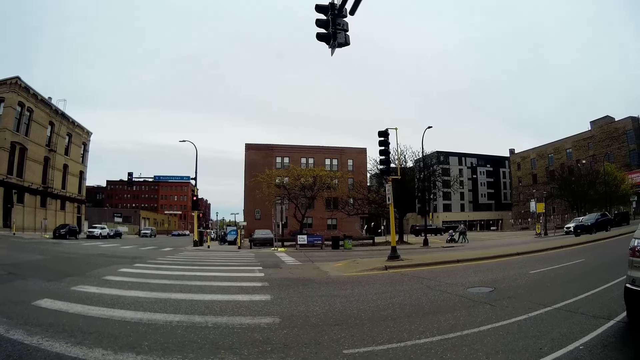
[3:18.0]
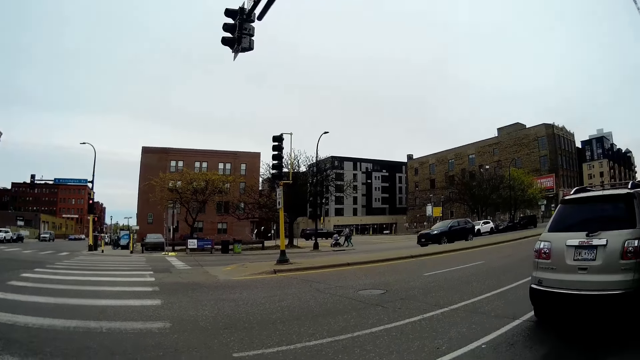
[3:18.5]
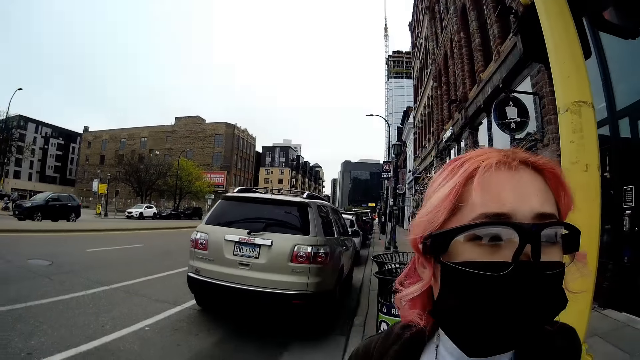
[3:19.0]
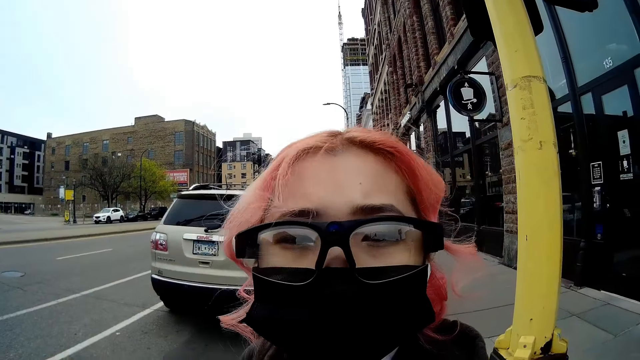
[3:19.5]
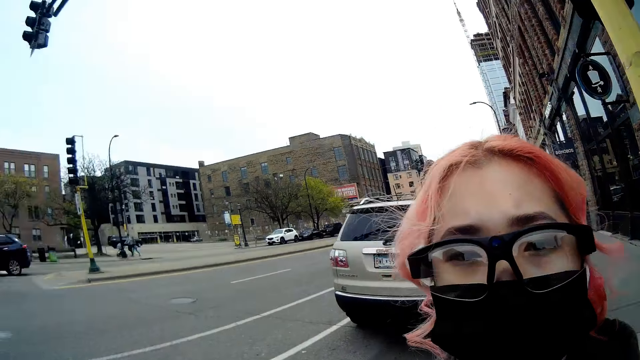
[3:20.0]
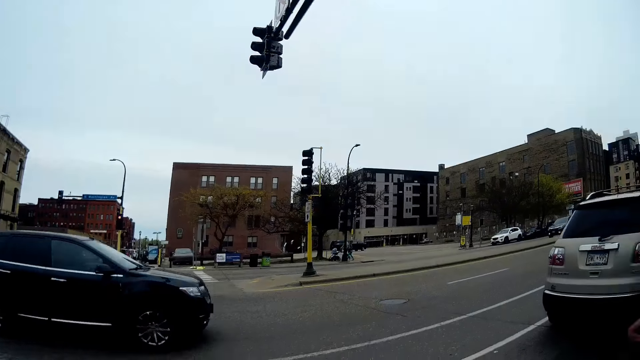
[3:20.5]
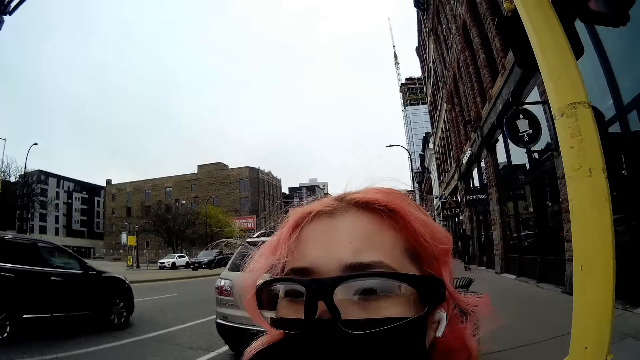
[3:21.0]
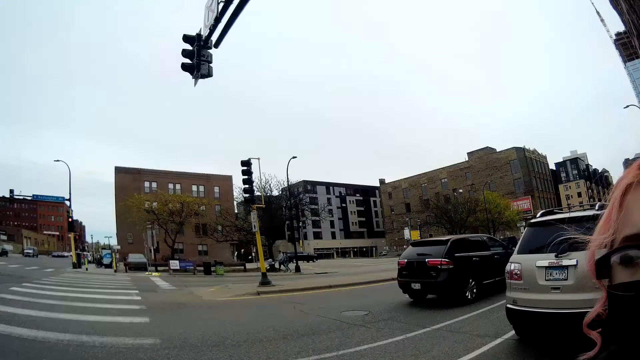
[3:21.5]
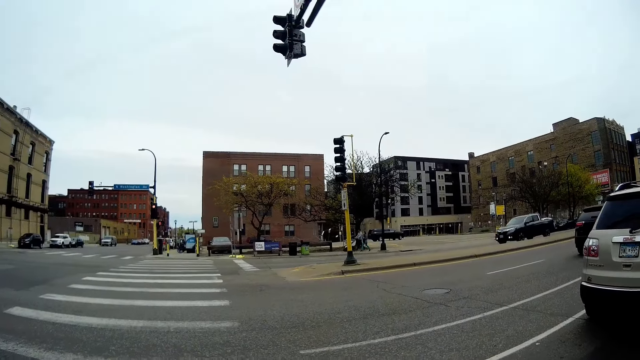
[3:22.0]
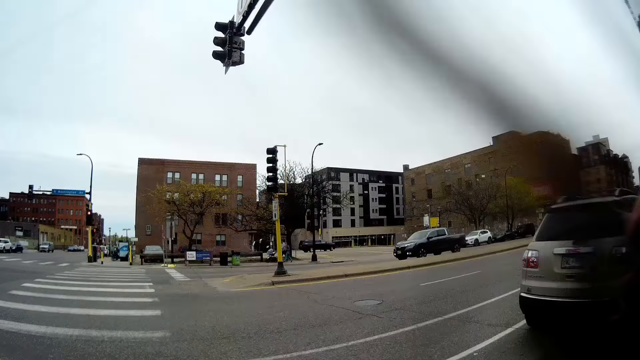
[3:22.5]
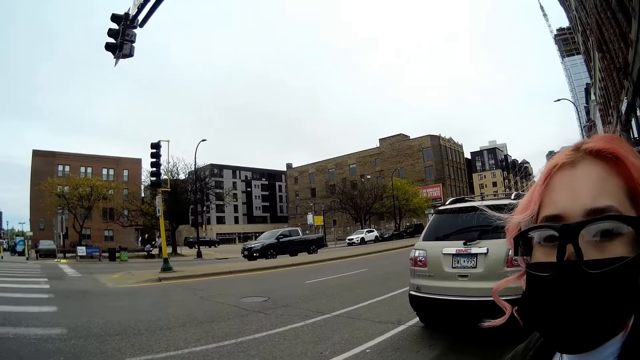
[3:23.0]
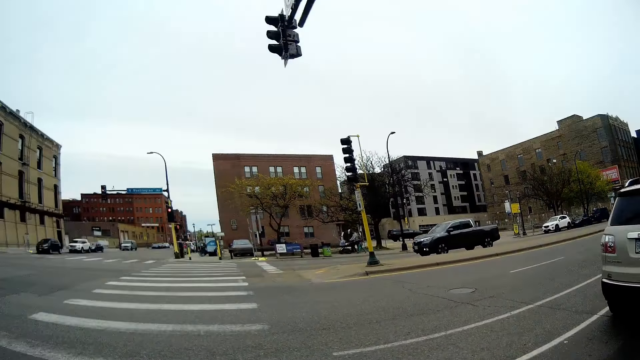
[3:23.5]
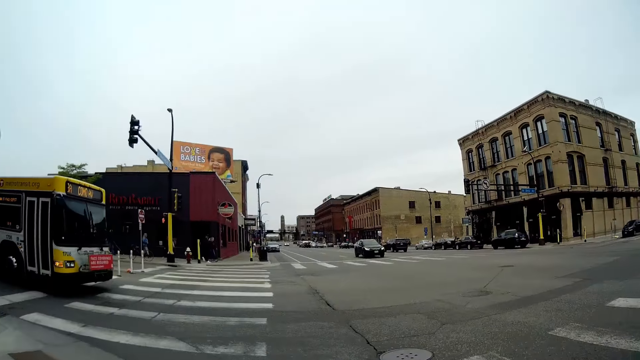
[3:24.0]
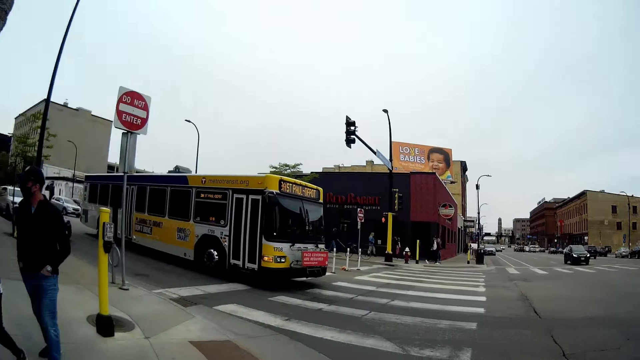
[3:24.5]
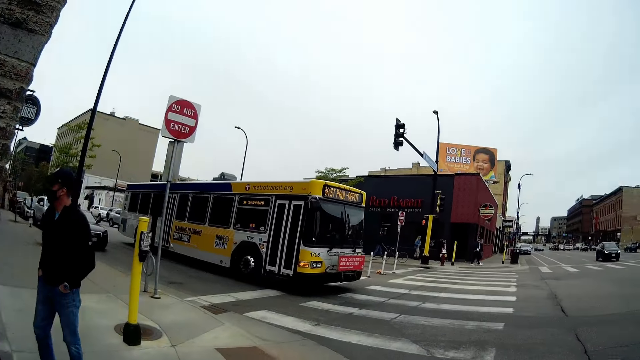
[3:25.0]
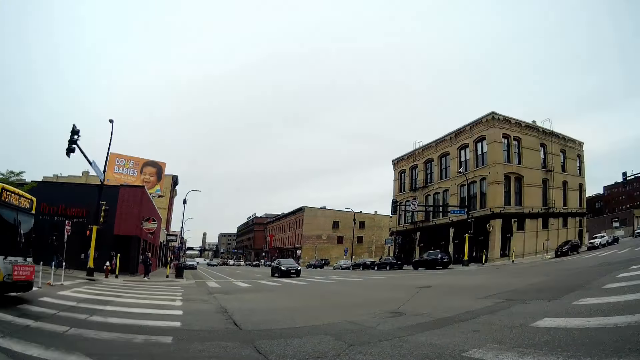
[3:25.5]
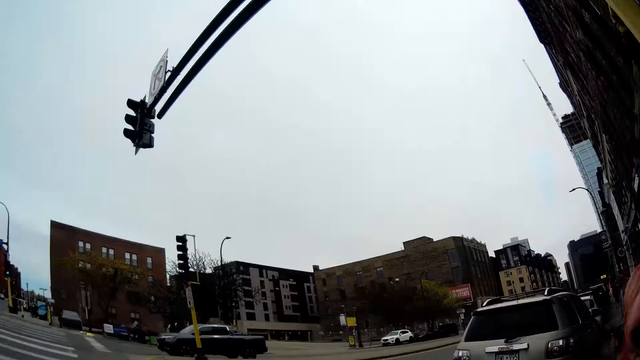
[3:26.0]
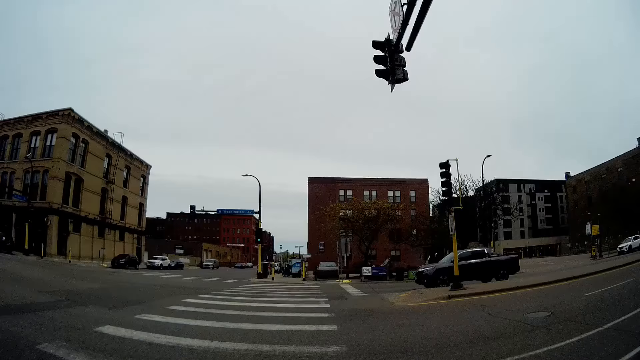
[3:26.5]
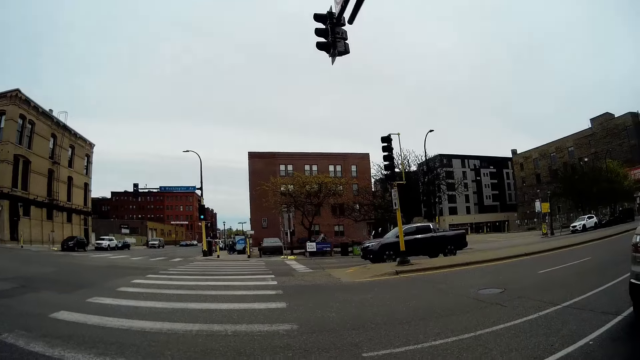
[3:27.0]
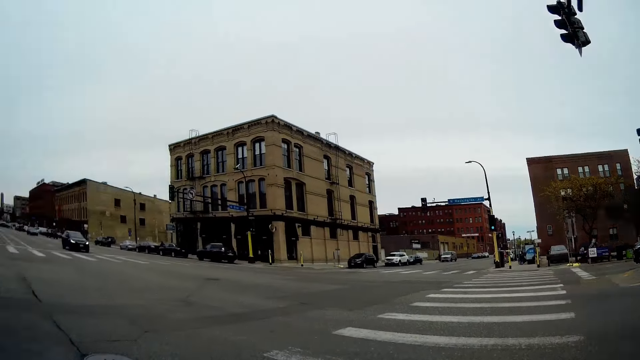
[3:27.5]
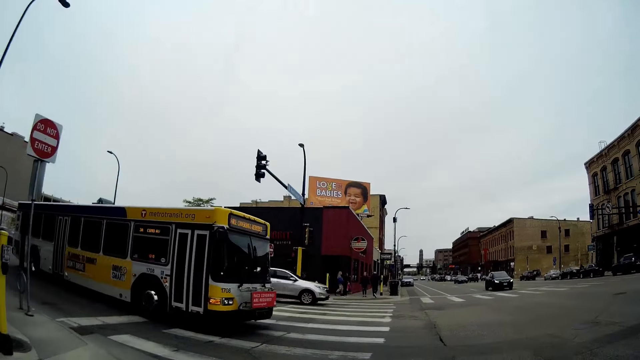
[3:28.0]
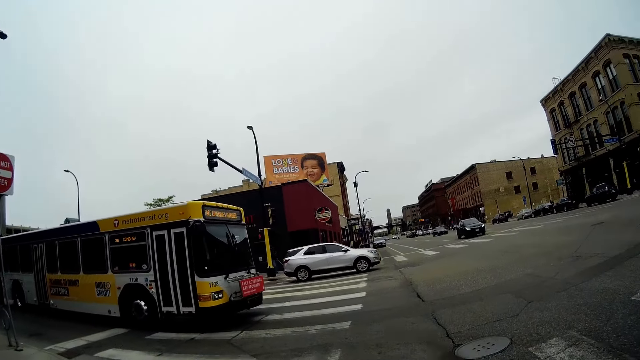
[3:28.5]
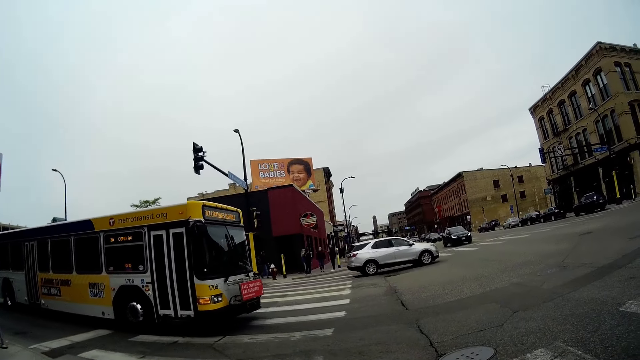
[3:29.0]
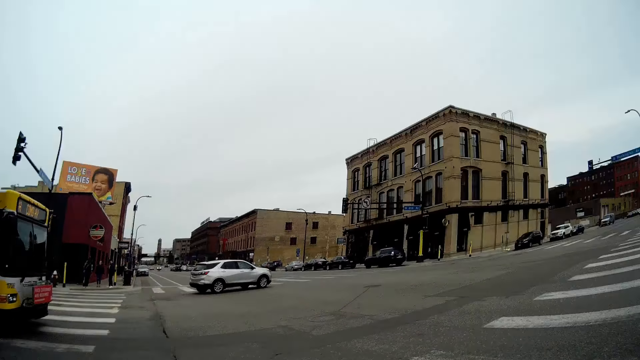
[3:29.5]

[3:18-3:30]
The camera wearer converses with the woman. A man and another woman walk past the camera wearer. The camera wearer converses with the first woman.

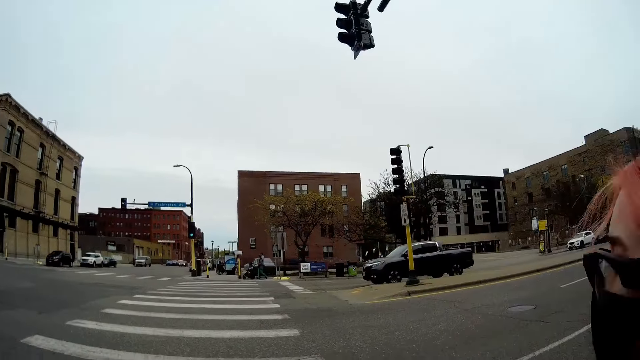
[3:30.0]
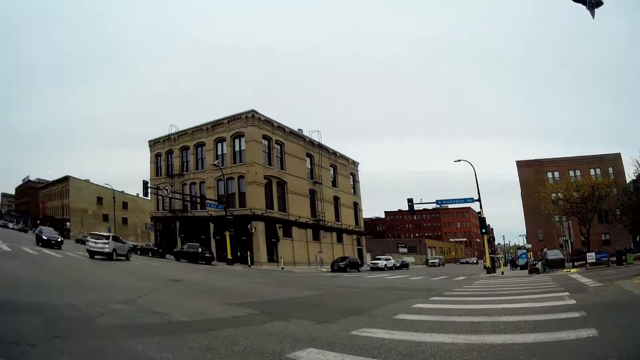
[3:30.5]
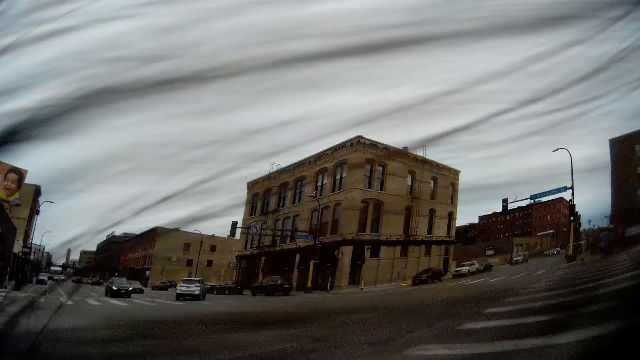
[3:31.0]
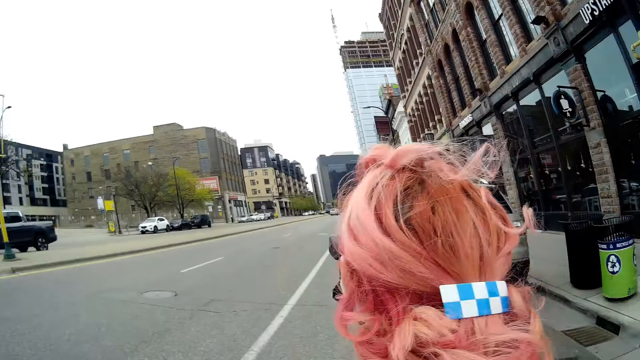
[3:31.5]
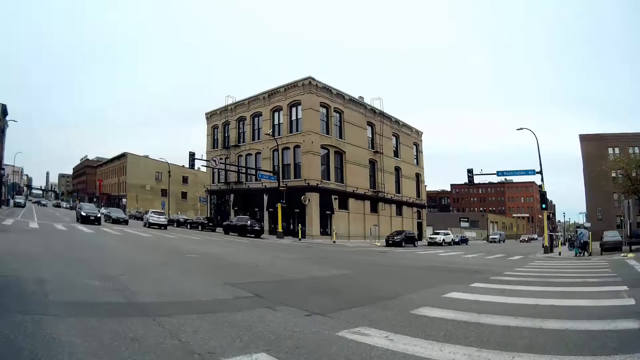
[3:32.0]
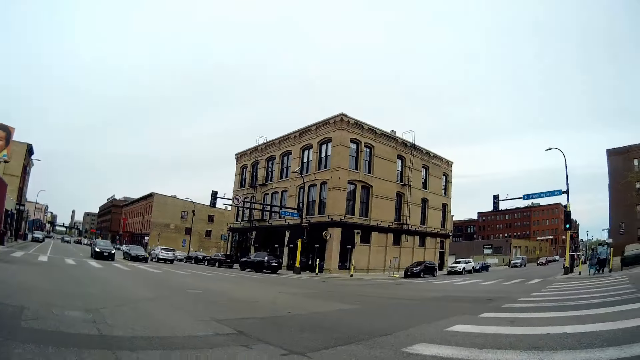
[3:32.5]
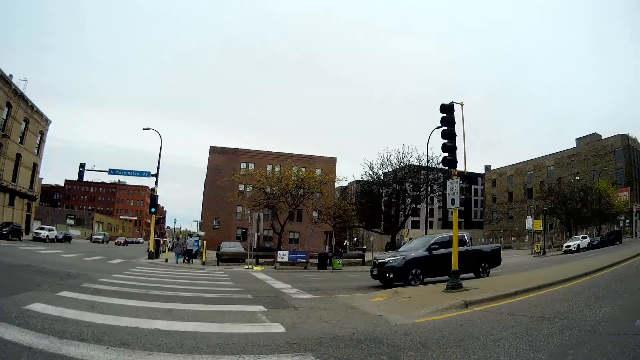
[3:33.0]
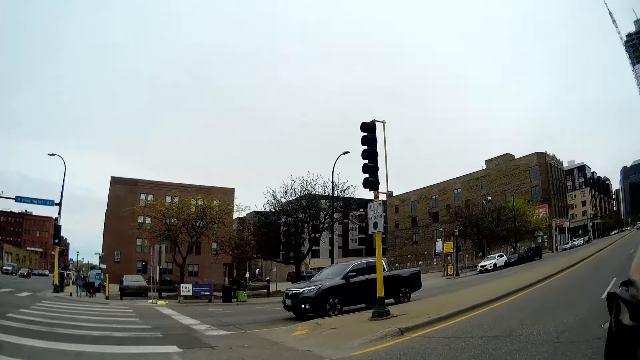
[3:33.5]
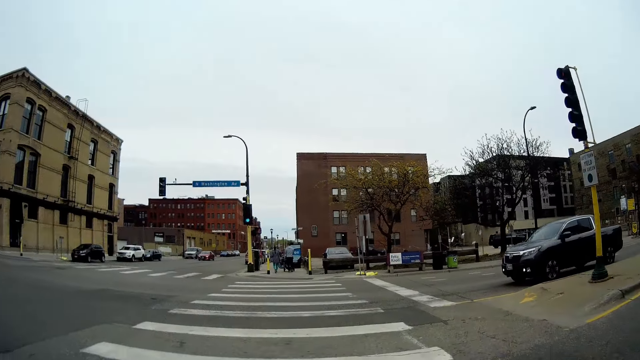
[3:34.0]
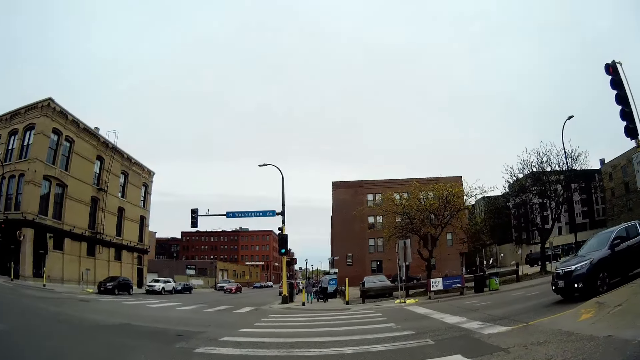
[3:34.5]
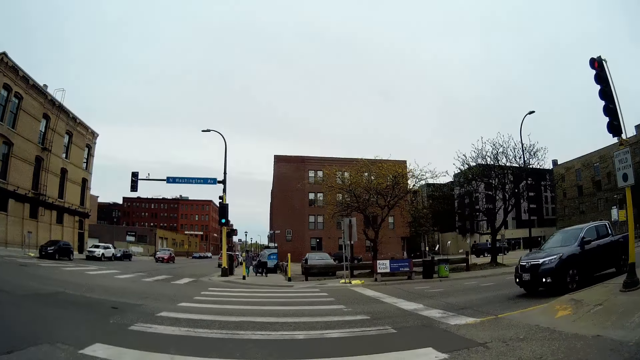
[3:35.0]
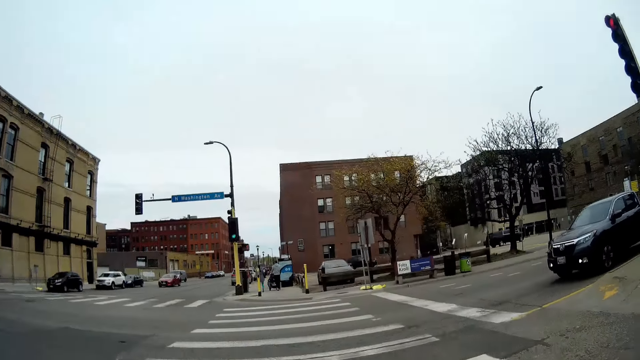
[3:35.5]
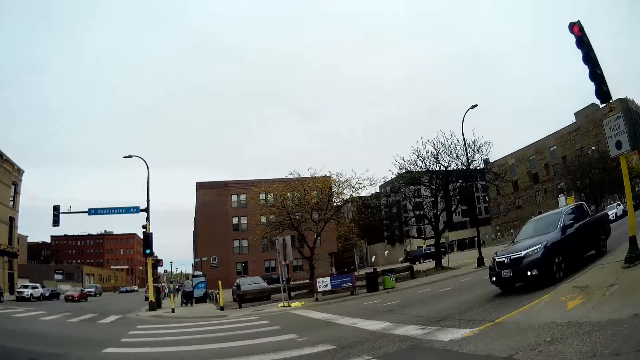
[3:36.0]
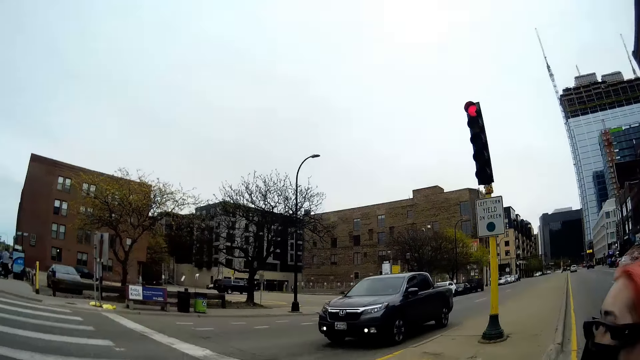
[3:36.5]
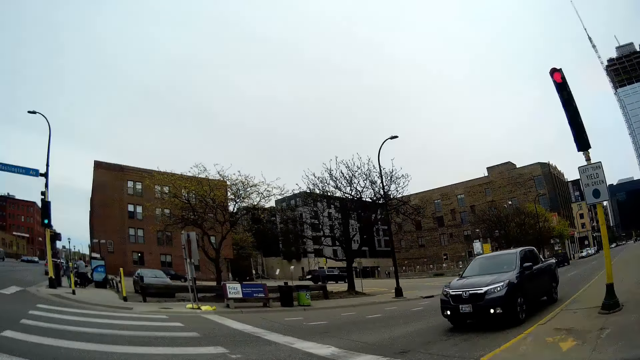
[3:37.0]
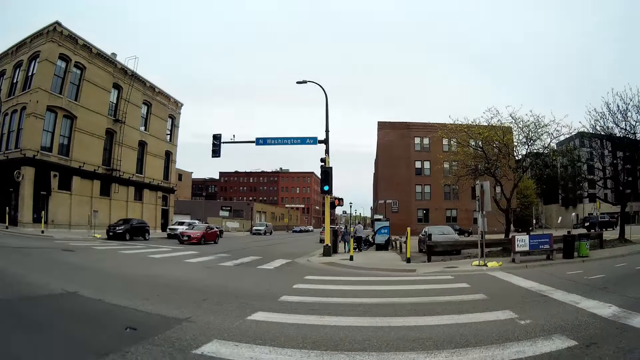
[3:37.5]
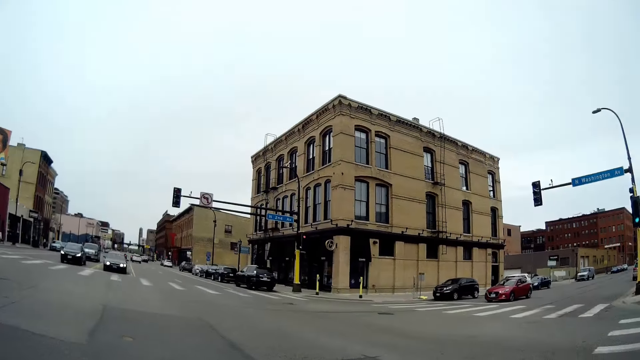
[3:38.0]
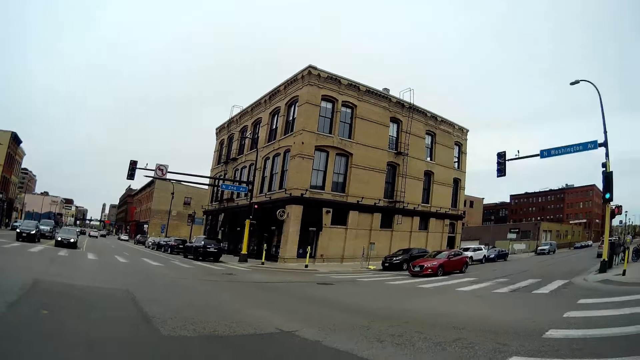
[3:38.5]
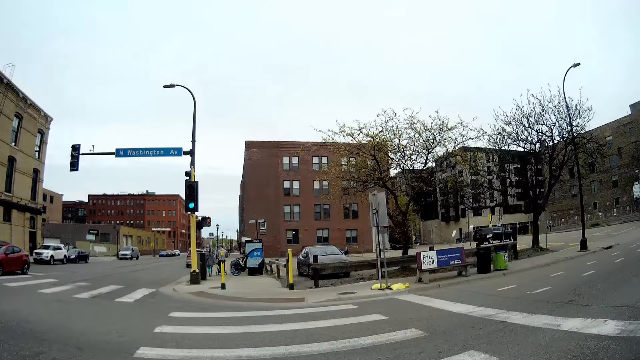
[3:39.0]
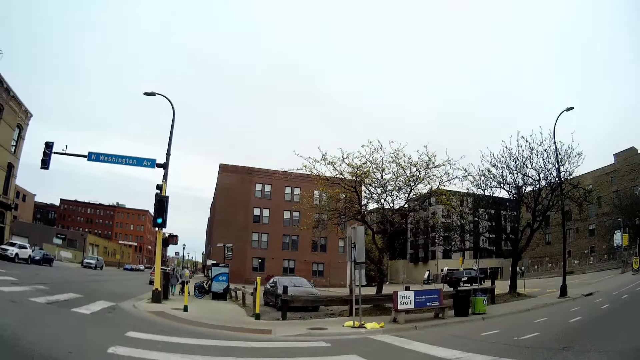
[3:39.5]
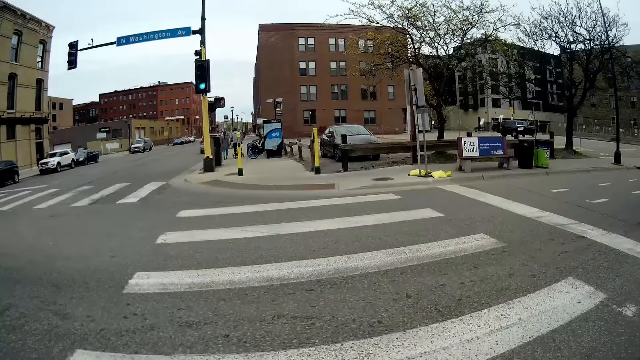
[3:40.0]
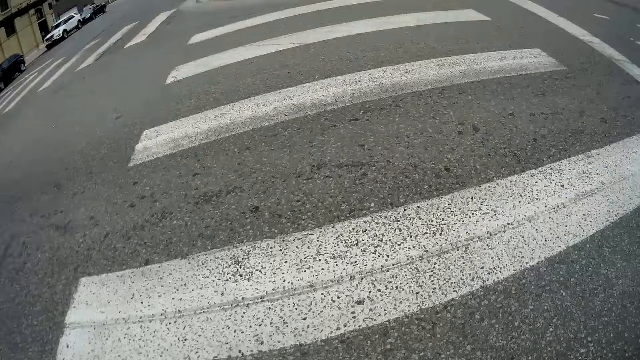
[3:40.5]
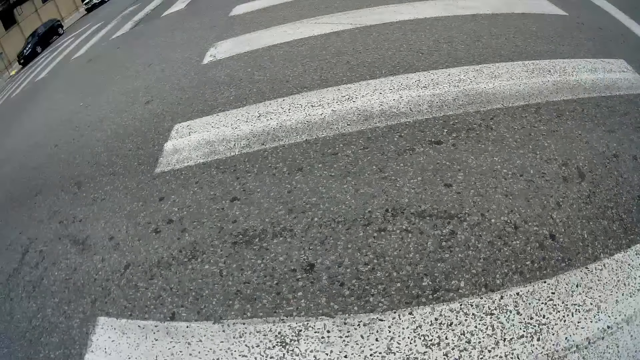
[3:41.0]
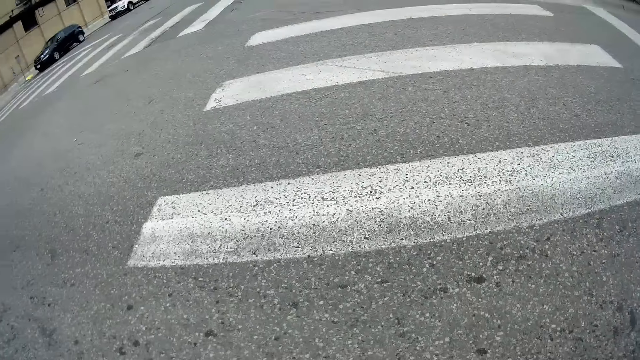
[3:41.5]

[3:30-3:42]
The camera wearer walks along the road with a woman. They and the woman cross the road.
